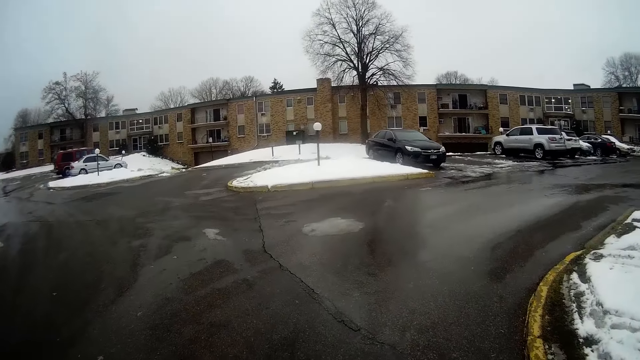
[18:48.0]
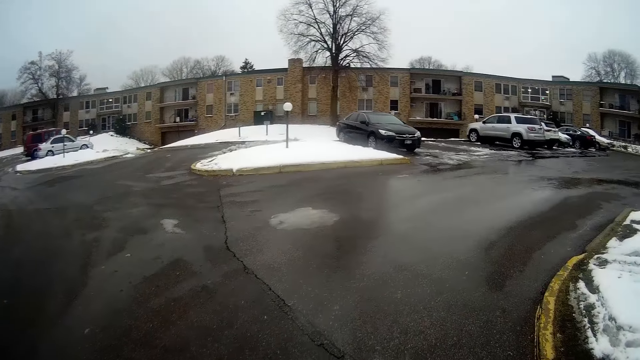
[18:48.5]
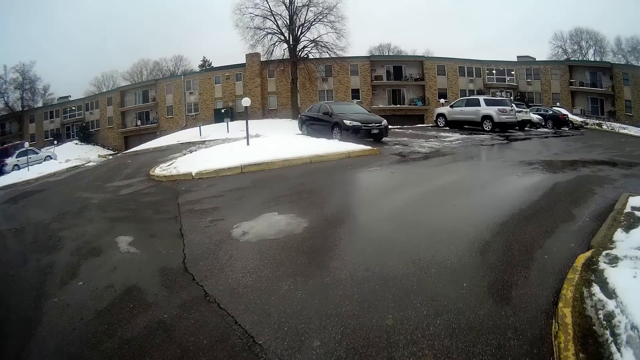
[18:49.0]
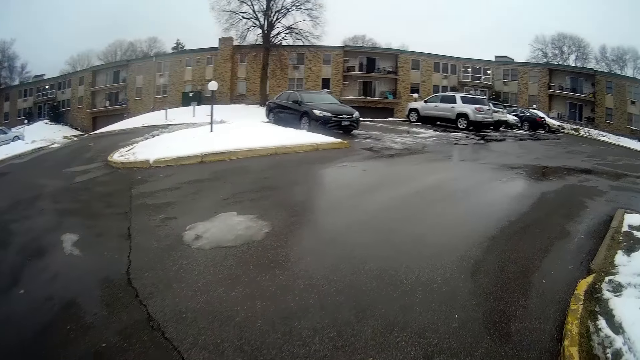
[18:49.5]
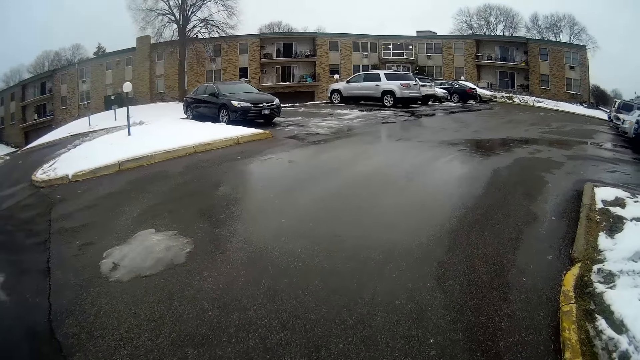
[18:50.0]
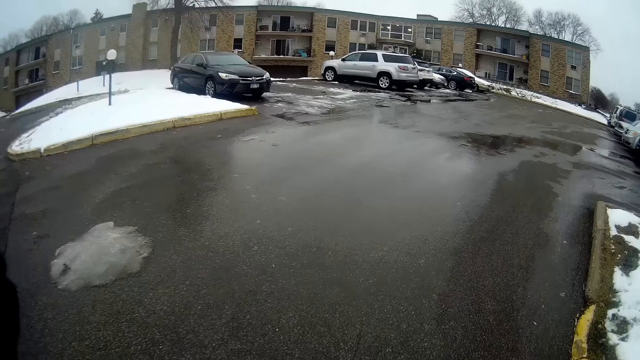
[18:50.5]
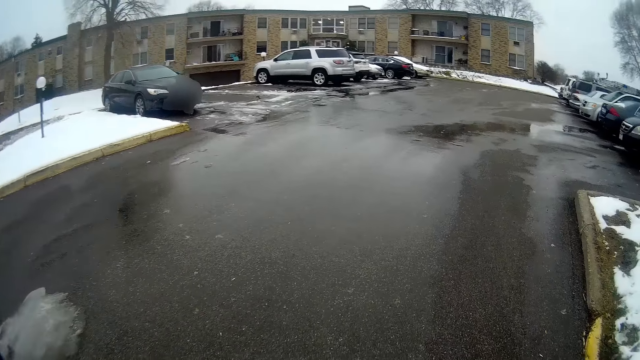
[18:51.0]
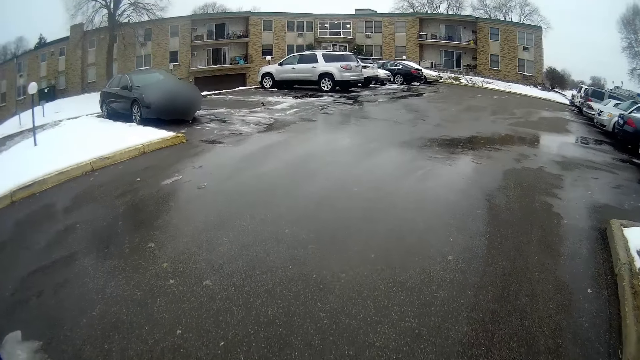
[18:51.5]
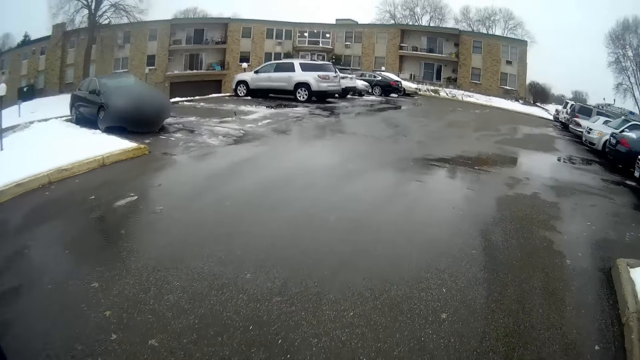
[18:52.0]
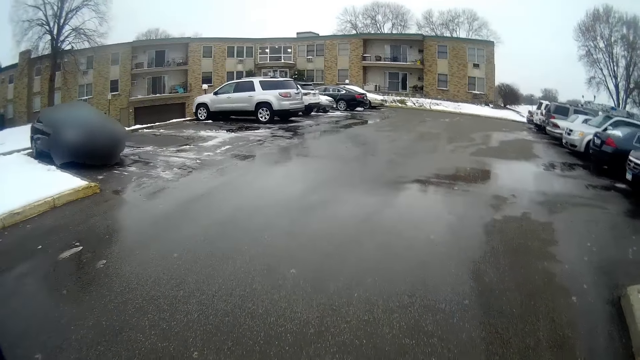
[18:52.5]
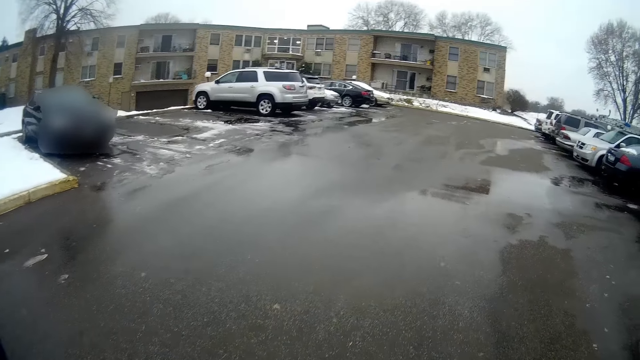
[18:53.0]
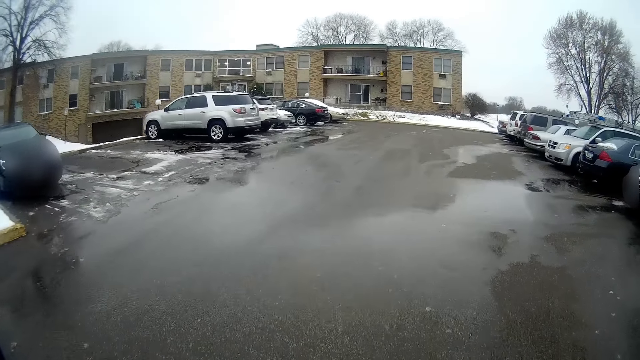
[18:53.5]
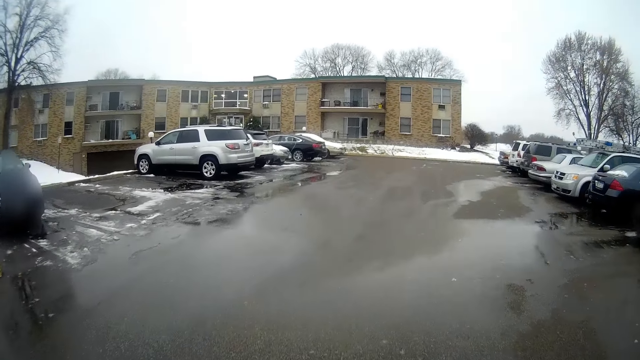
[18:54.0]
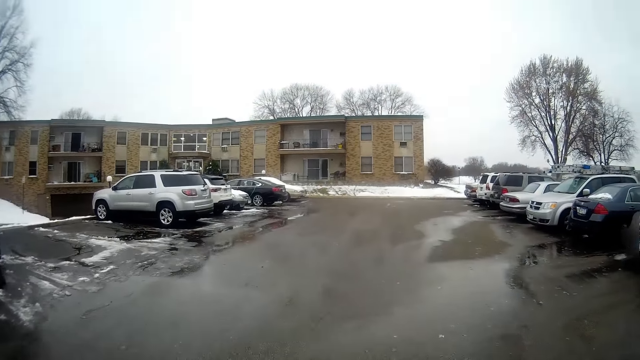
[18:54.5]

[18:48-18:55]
The camera wearer turns right at a junction.

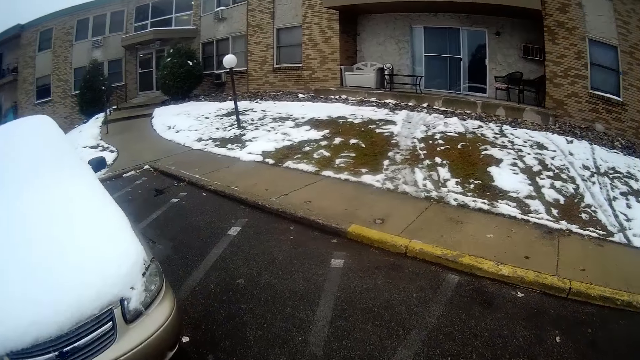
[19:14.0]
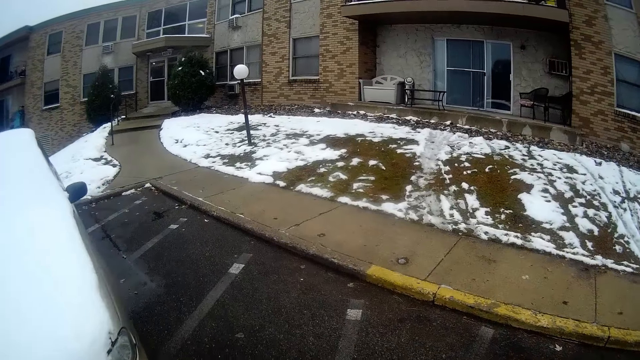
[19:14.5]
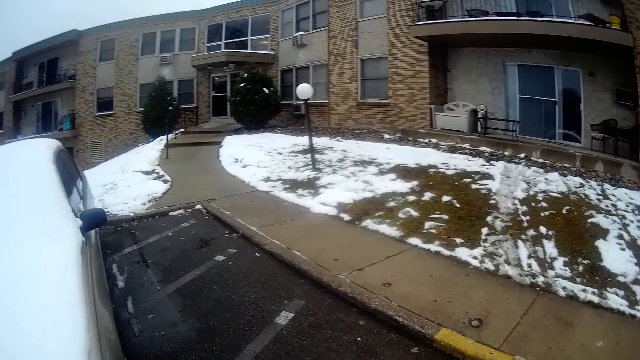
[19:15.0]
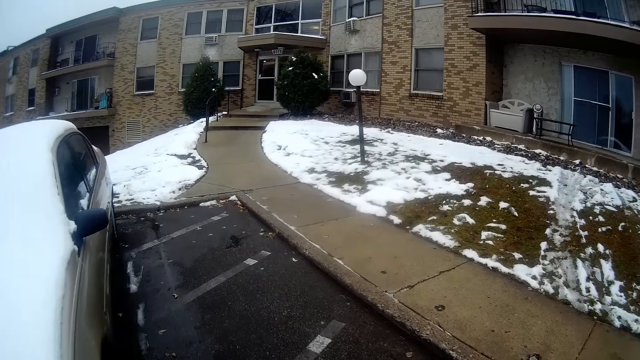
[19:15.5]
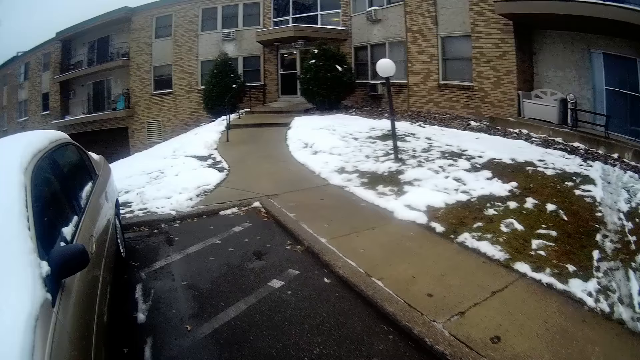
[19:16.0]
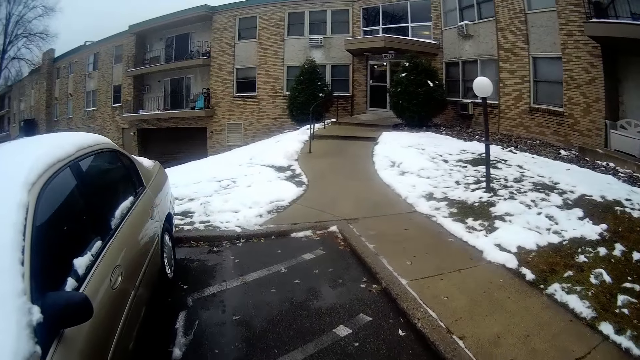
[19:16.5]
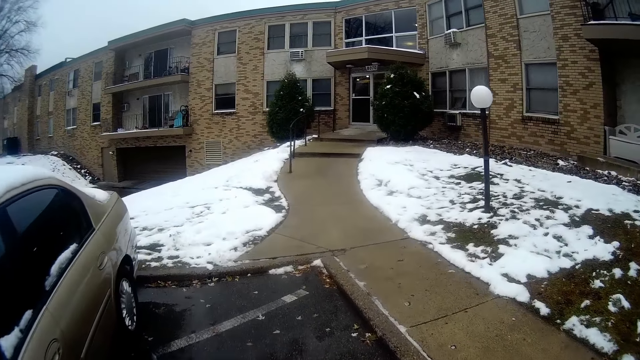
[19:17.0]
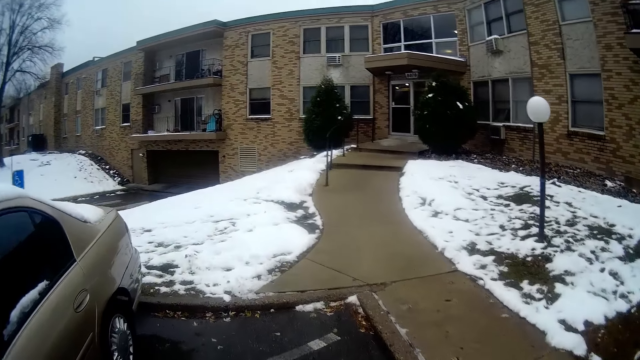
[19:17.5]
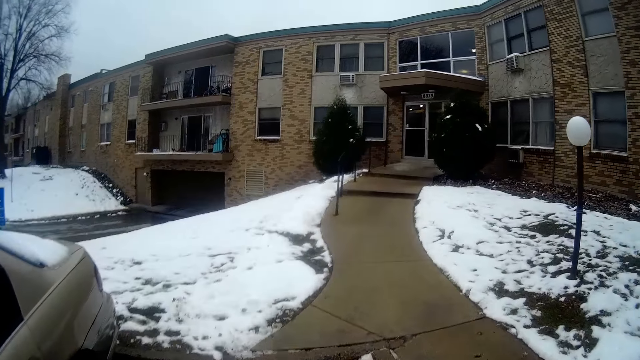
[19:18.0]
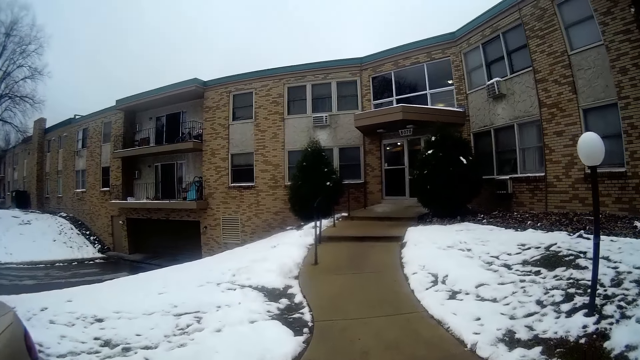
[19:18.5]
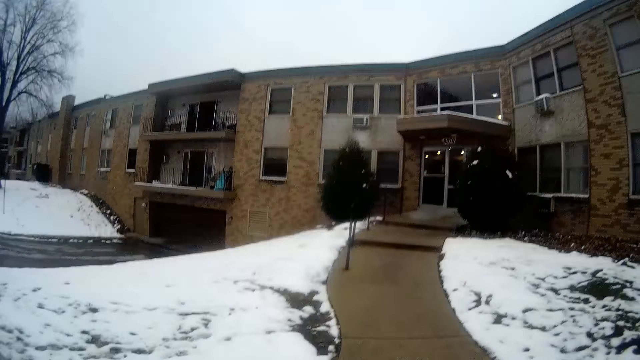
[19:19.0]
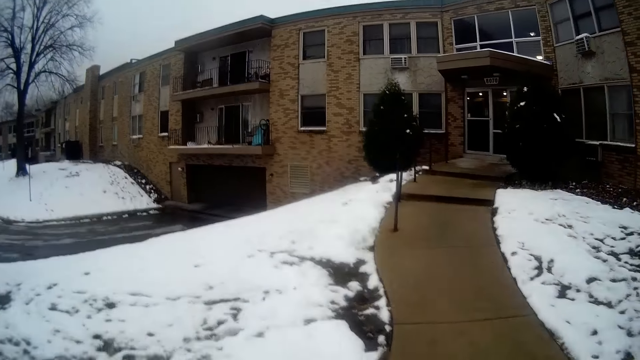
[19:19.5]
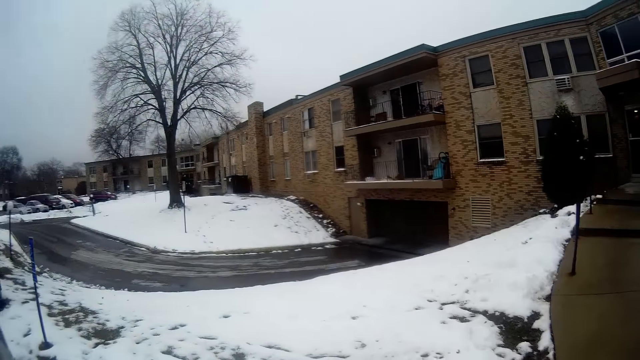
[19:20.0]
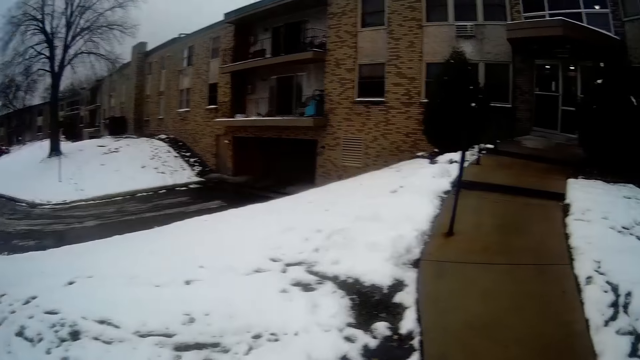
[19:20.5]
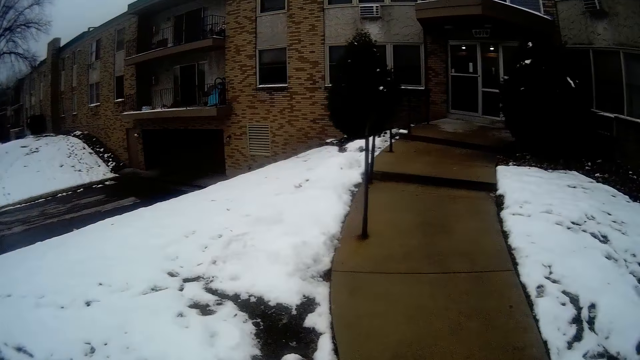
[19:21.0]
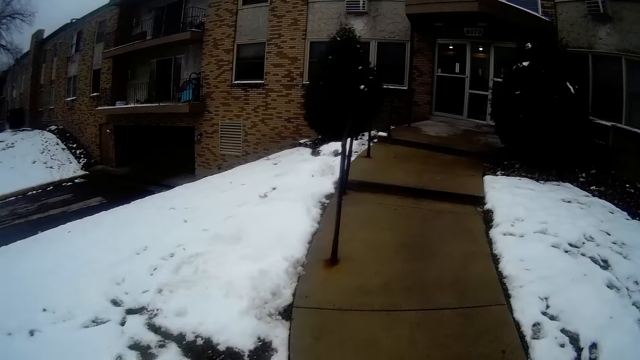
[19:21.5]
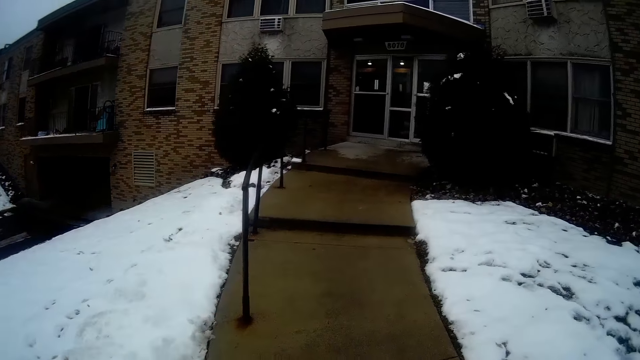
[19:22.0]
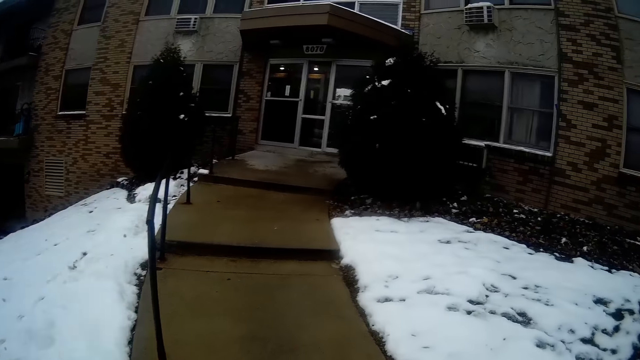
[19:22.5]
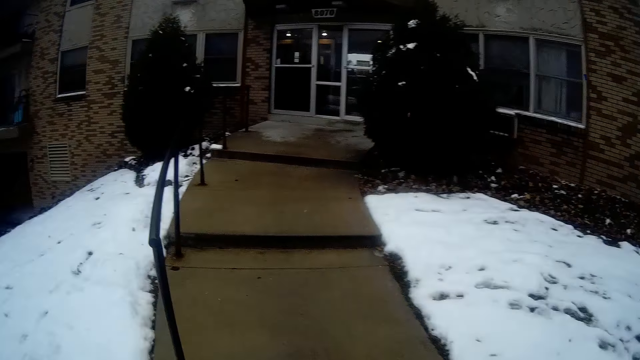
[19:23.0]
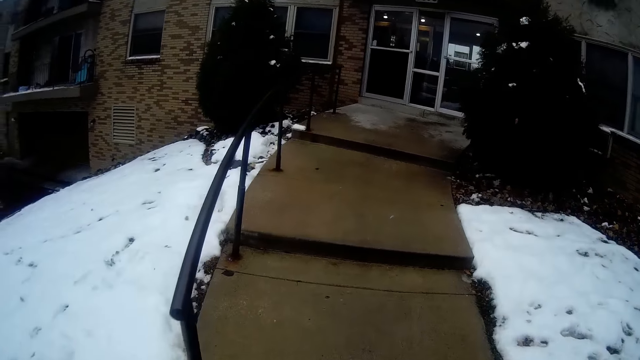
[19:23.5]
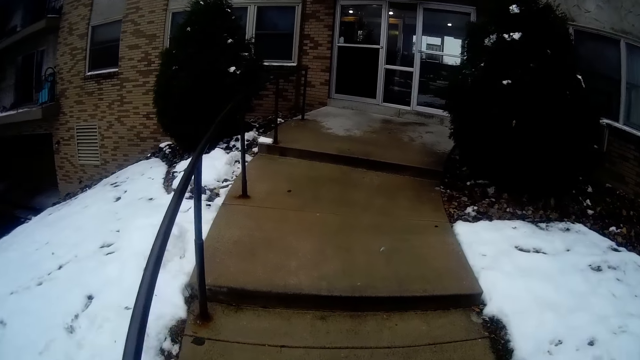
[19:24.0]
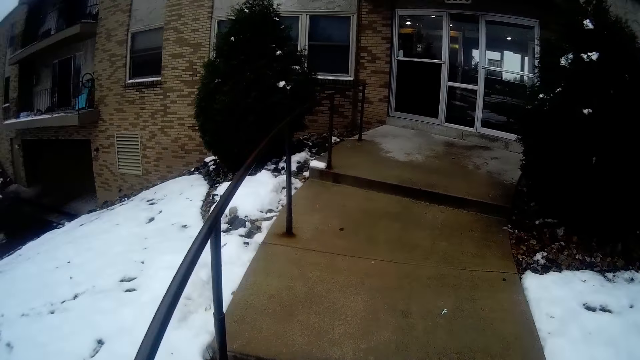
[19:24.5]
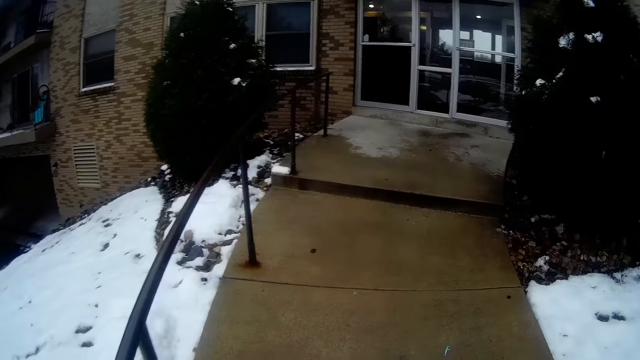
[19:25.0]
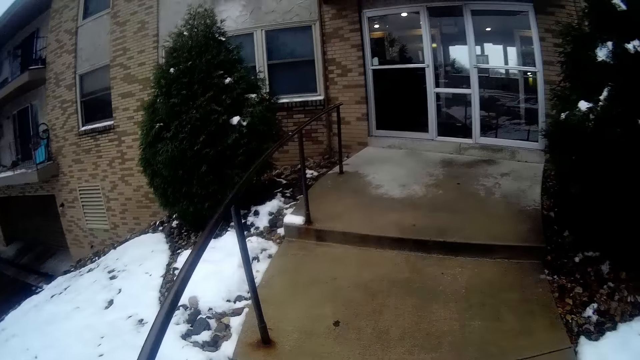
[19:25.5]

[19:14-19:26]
The camera wearer turns left towards a pavement. They walk on the pavement. They walk on the pavement towards a glass door.
